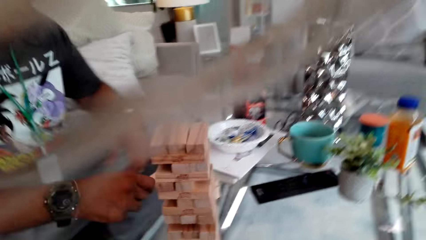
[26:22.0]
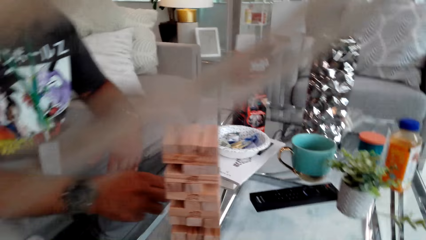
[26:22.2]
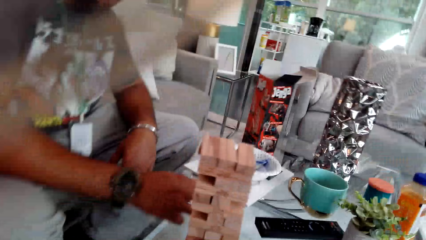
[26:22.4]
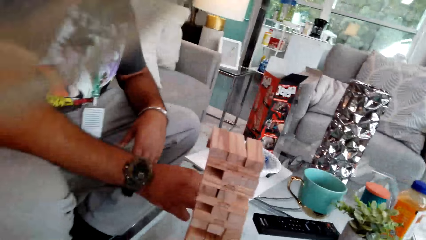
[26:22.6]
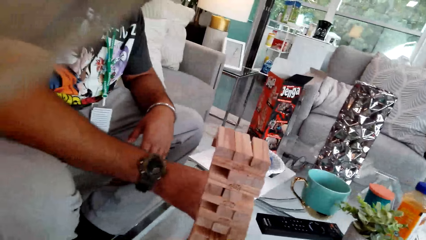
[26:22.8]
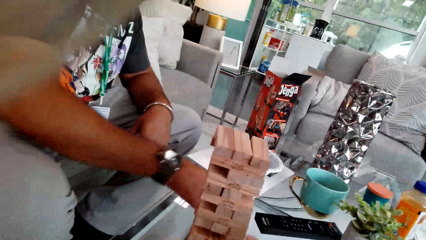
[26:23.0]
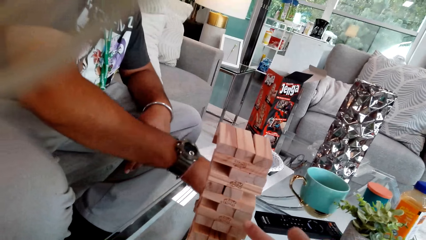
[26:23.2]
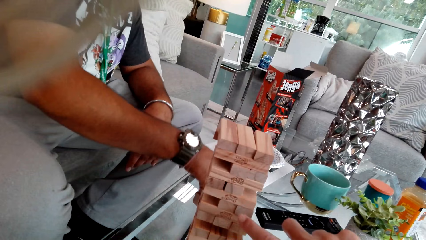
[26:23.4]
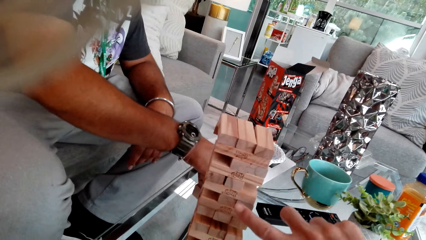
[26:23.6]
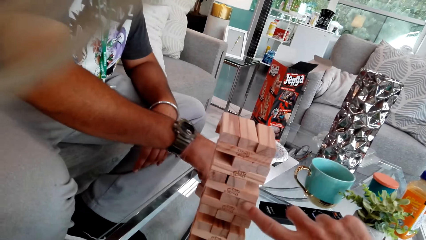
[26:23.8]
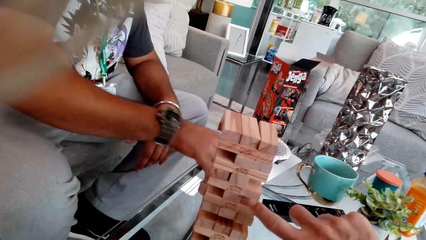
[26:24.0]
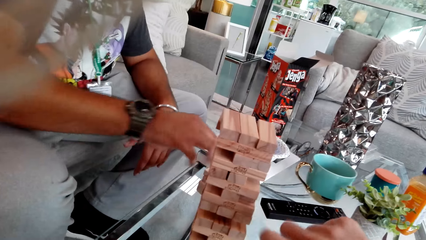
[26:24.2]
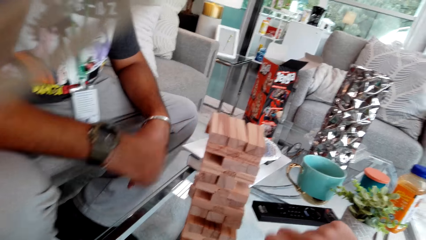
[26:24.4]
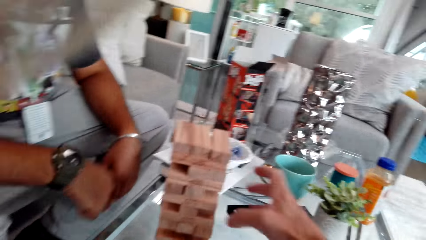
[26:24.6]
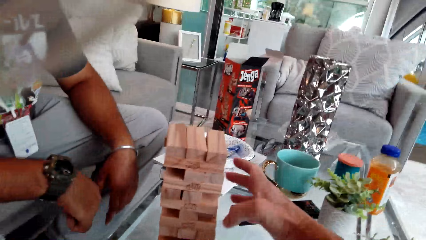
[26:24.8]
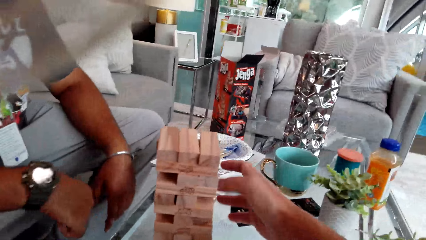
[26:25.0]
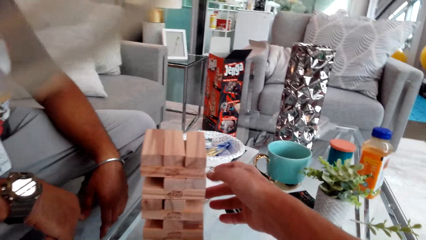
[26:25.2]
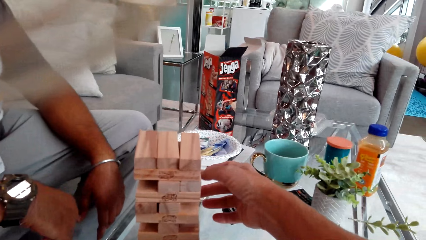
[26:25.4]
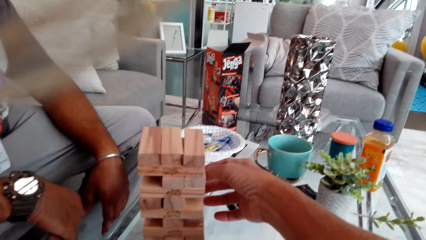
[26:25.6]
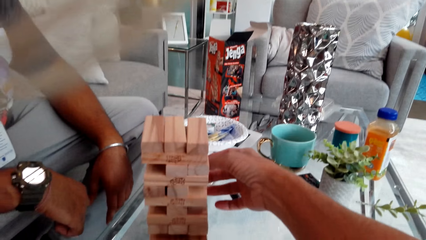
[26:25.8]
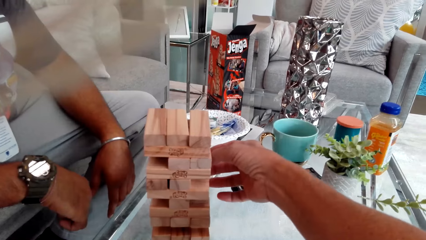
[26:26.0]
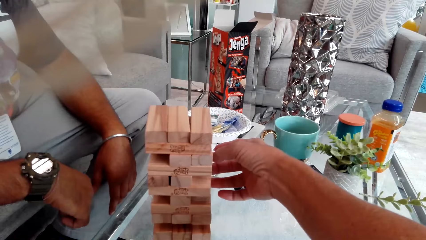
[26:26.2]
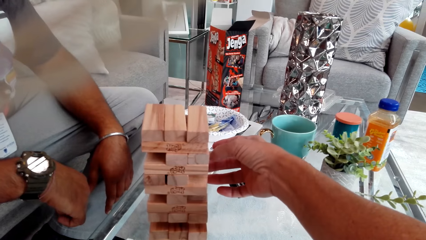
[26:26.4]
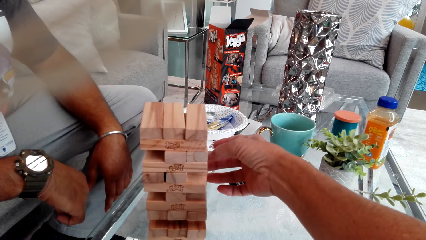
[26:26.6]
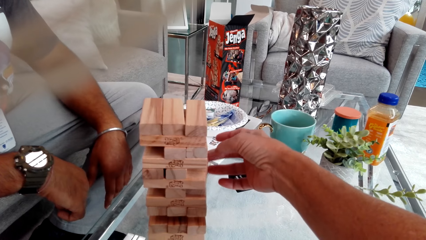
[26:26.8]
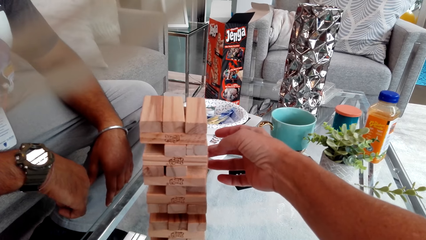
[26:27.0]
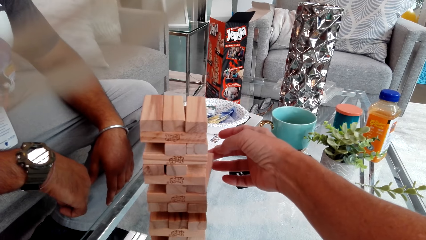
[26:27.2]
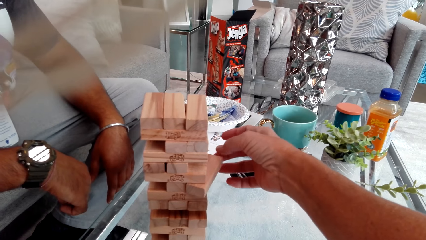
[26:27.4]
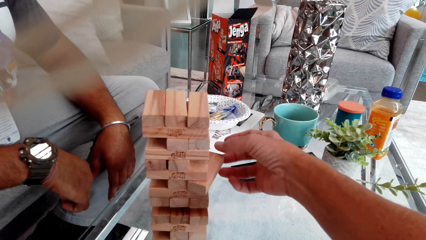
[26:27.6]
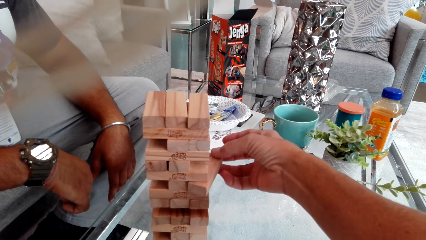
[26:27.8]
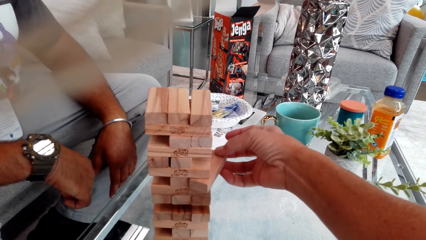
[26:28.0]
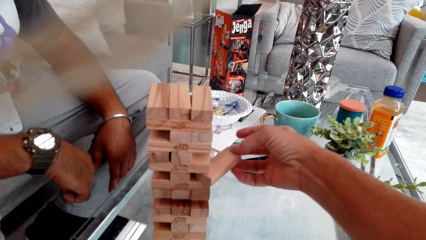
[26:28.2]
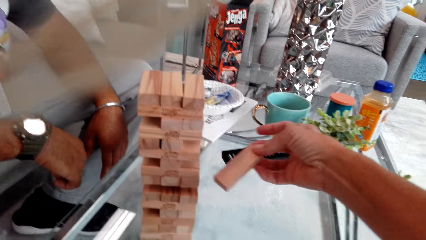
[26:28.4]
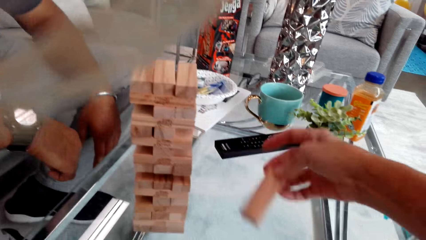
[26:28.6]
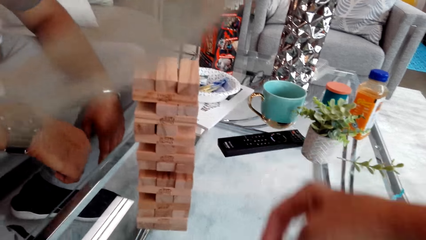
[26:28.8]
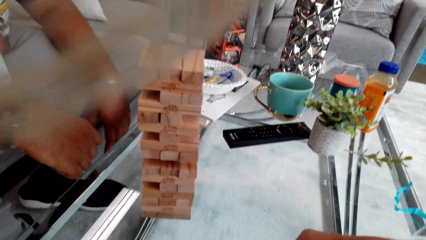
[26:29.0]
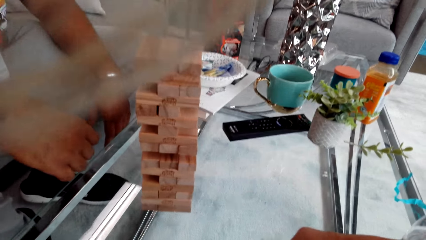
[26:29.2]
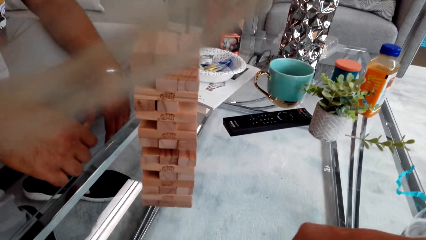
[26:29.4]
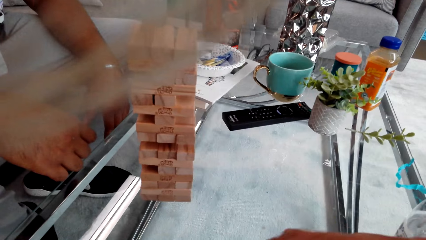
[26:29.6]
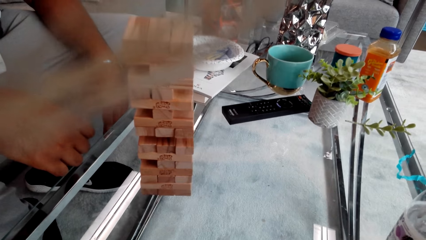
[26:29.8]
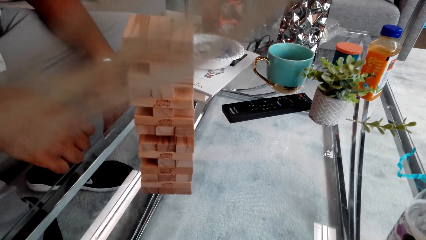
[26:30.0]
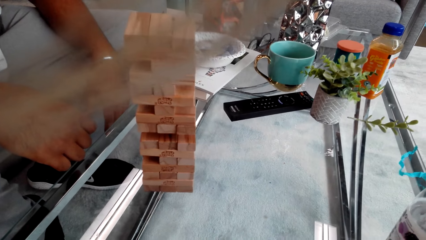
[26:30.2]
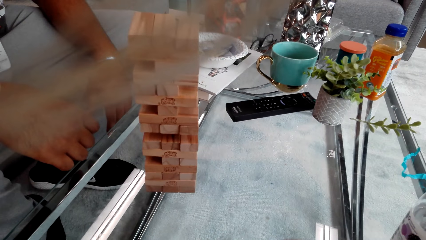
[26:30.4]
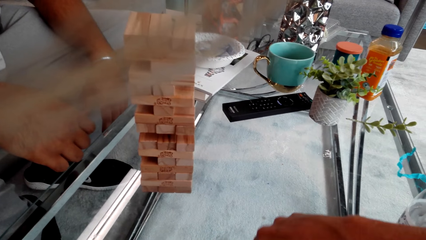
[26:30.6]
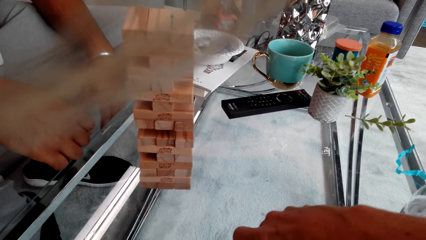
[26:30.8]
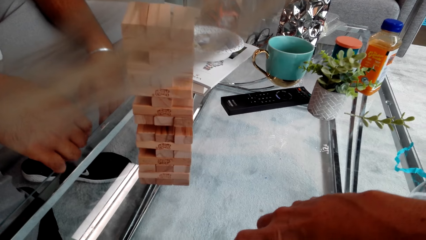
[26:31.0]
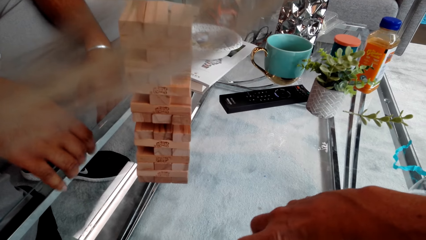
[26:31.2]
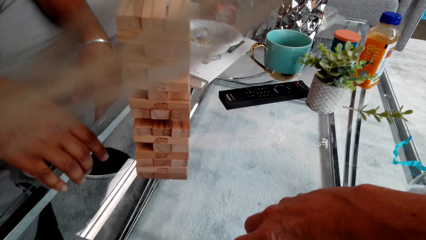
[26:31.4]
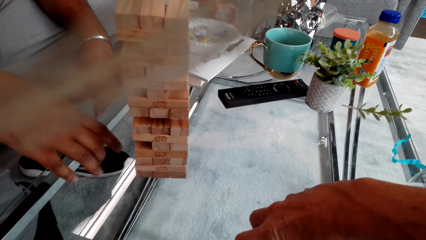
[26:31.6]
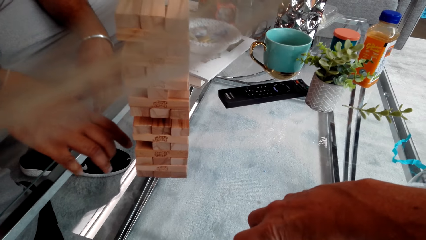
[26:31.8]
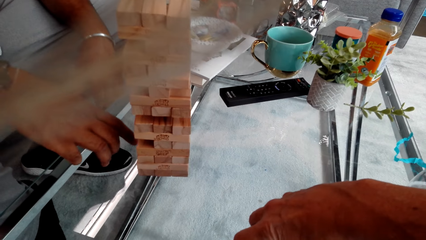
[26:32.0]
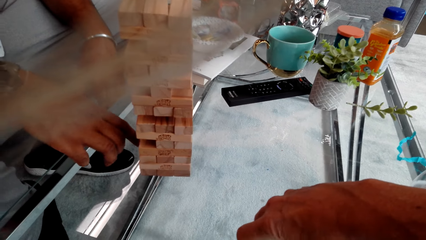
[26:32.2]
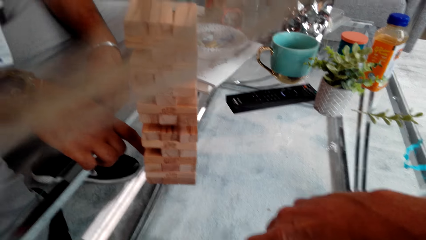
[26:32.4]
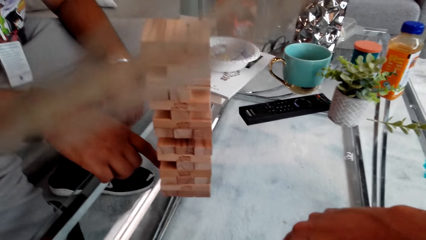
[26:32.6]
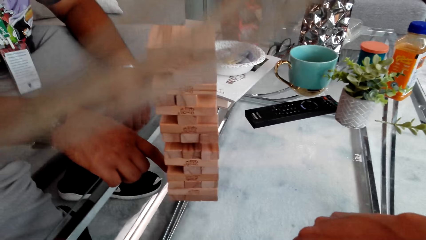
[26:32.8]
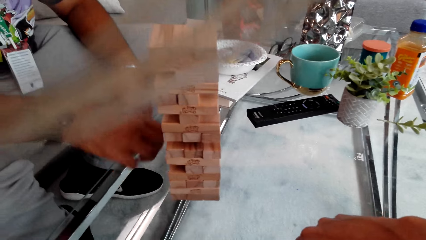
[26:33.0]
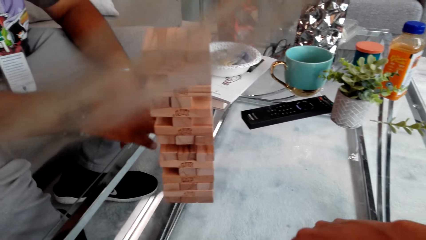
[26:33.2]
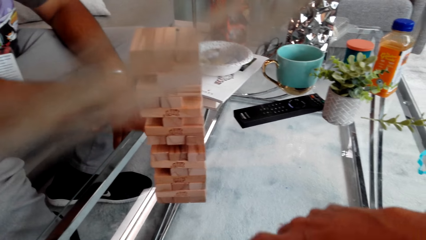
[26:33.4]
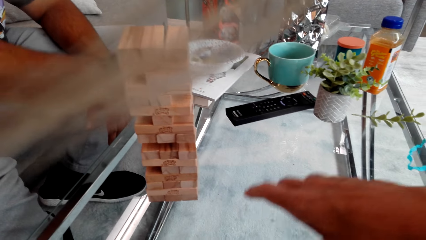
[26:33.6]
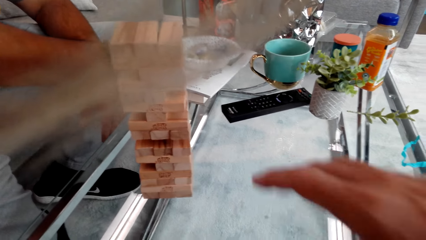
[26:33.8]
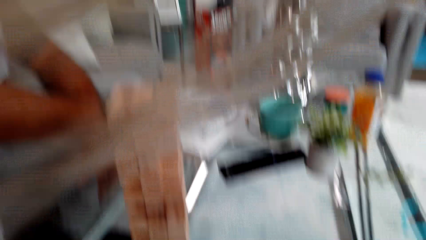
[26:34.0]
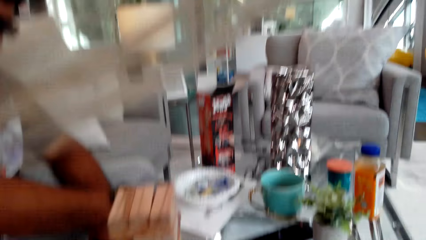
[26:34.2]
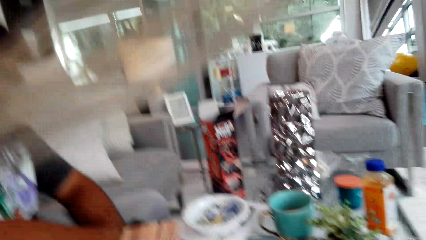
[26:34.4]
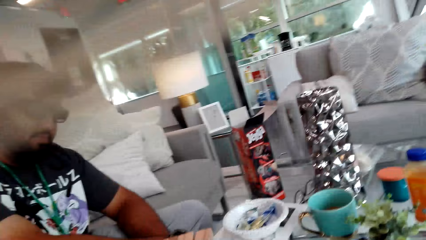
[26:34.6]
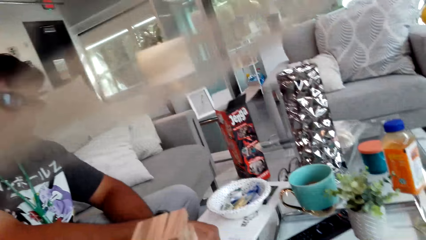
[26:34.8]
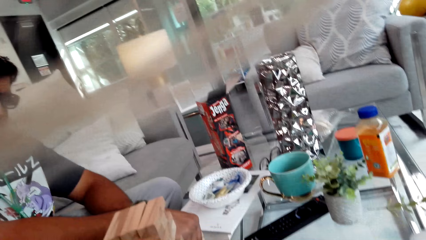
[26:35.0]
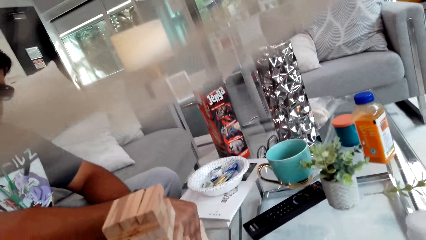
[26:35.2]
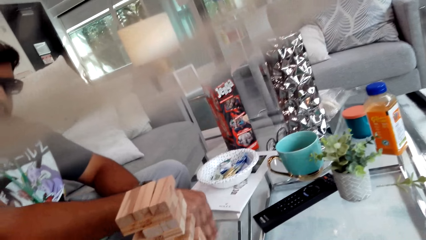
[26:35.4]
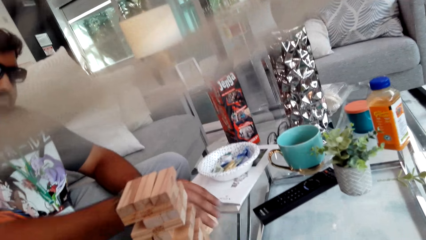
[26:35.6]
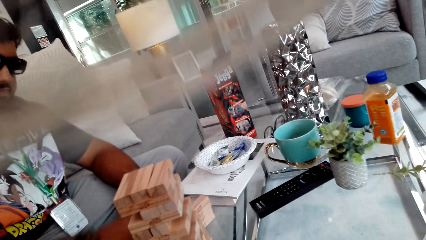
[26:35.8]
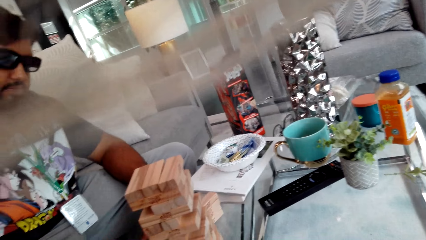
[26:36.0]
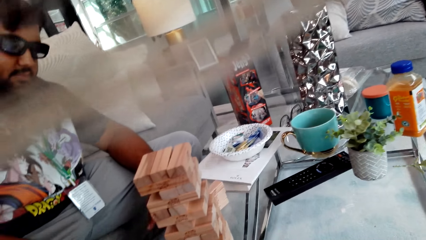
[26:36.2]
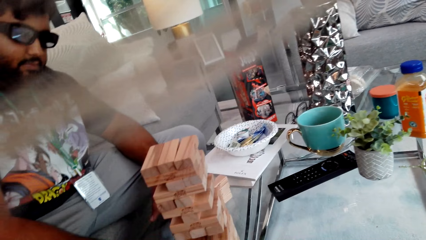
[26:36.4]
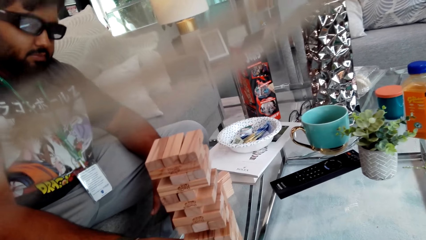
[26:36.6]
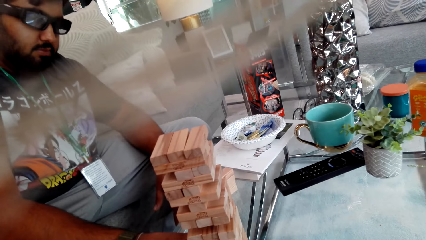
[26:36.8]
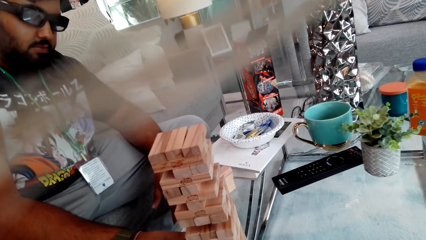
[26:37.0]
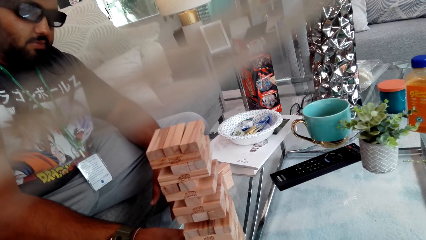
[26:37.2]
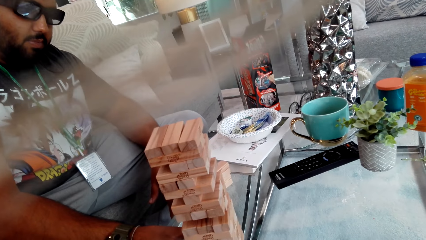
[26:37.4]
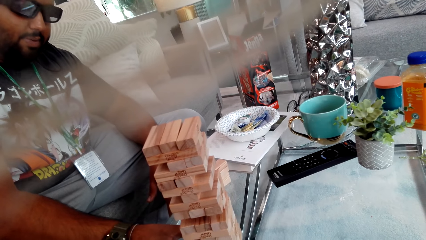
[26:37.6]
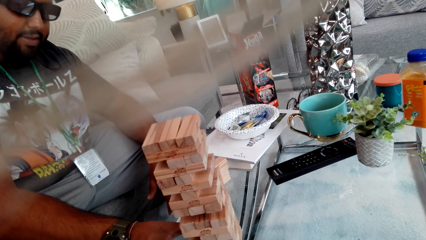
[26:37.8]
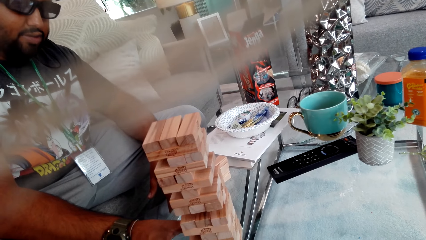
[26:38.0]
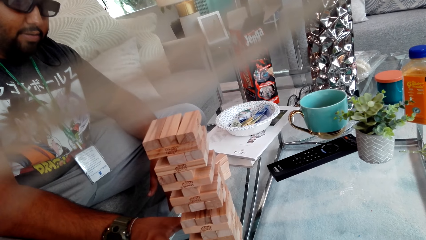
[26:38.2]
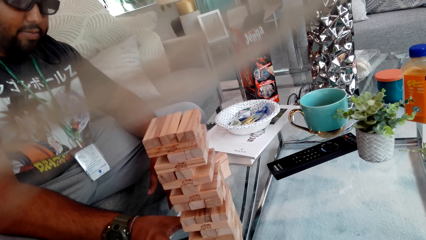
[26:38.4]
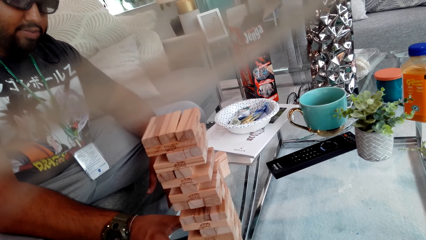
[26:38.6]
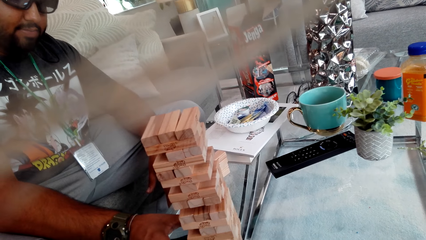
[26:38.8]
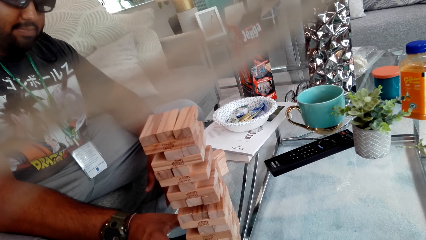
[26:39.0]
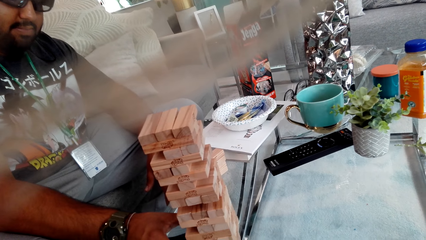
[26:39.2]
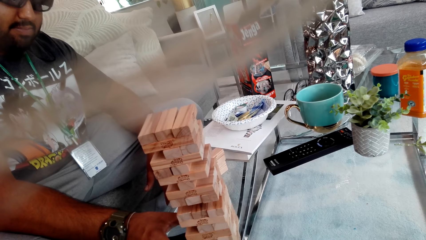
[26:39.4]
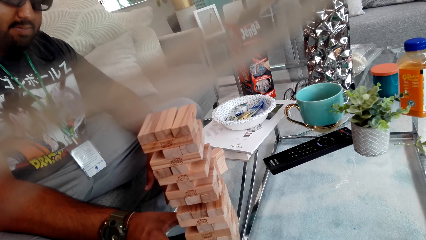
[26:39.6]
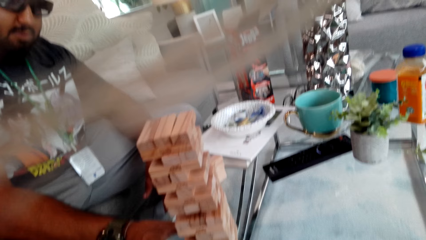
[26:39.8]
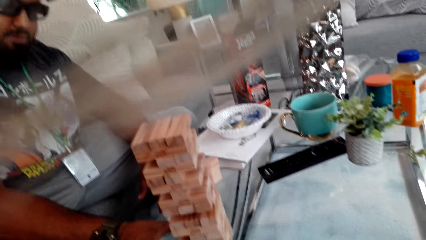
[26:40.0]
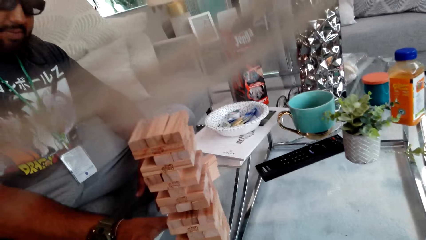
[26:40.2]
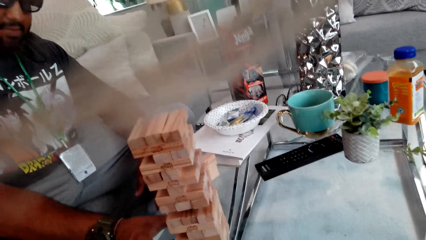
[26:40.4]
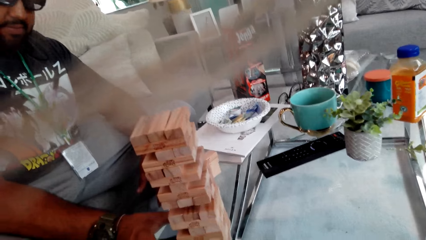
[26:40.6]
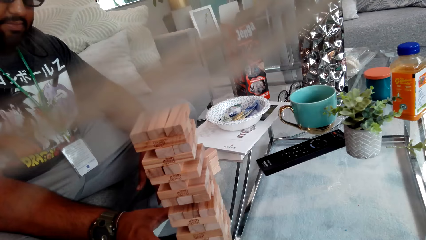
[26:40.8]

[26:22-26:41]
The man puts the wood block on the table with his right hand. The camera wearer plays Jenga. He removes the wood block from the Jenga with his right hand. He looks at the man and puts the wood block on the table. The man talks to the camera wearer. He plays Jenga.
